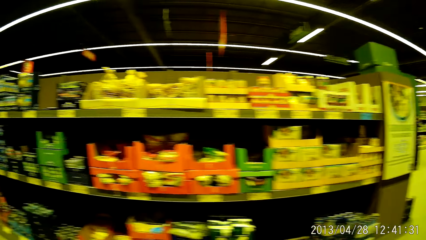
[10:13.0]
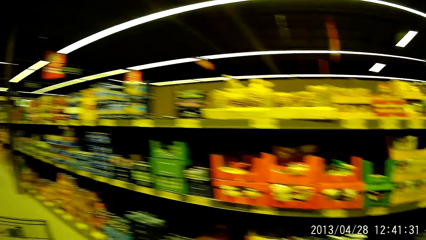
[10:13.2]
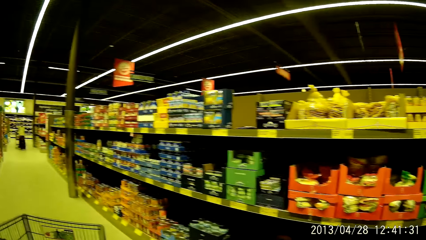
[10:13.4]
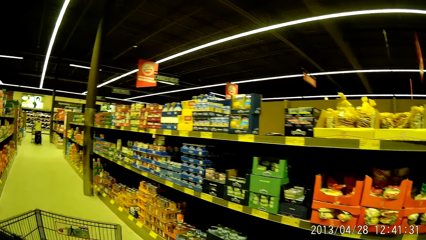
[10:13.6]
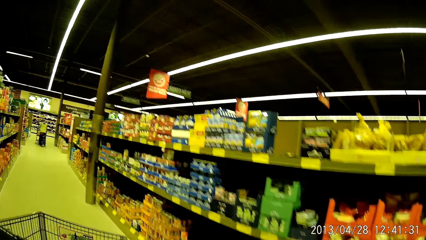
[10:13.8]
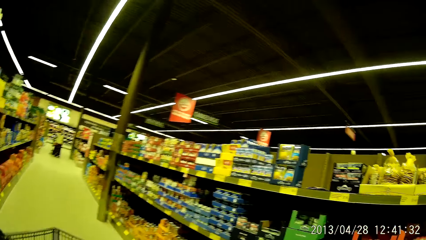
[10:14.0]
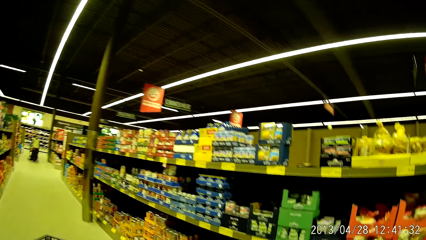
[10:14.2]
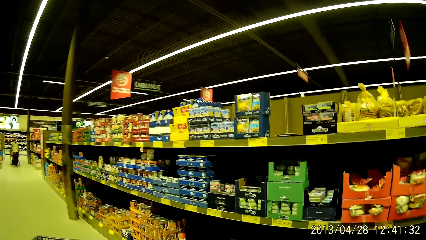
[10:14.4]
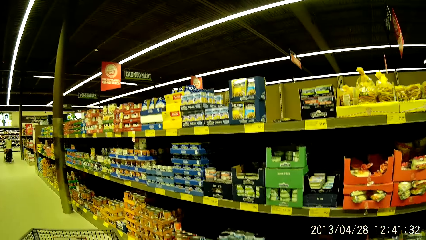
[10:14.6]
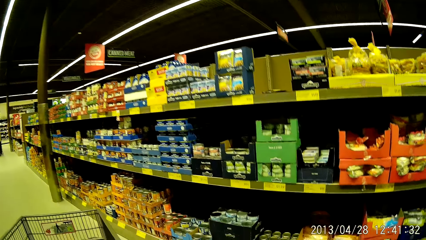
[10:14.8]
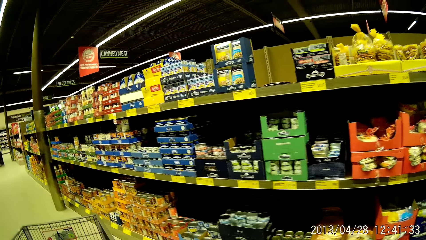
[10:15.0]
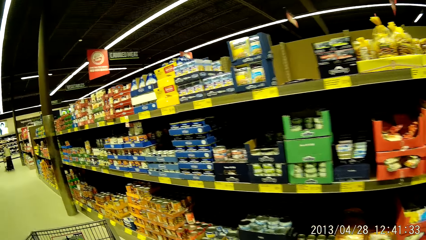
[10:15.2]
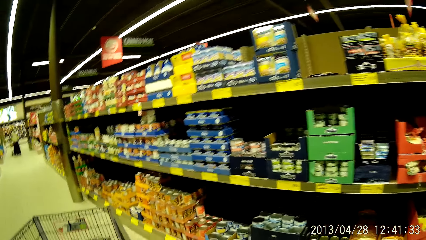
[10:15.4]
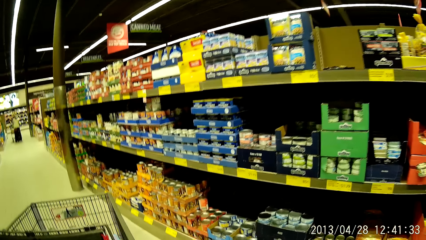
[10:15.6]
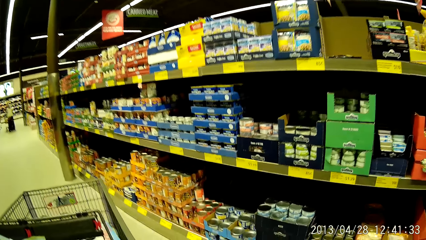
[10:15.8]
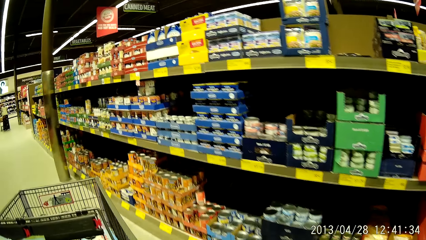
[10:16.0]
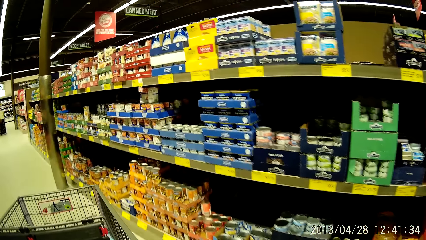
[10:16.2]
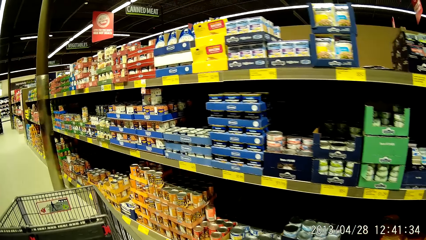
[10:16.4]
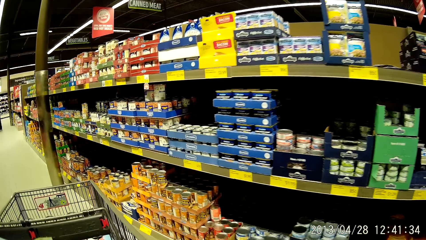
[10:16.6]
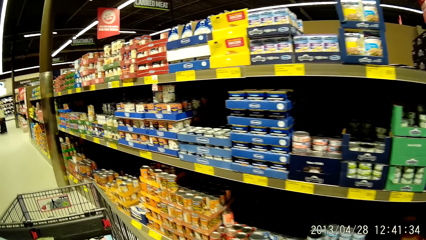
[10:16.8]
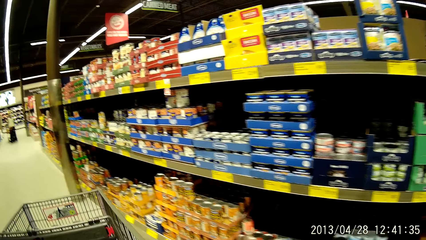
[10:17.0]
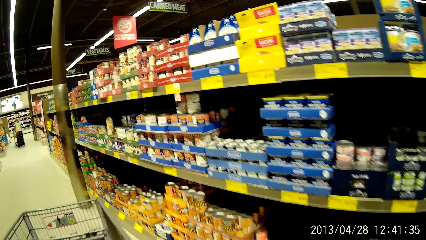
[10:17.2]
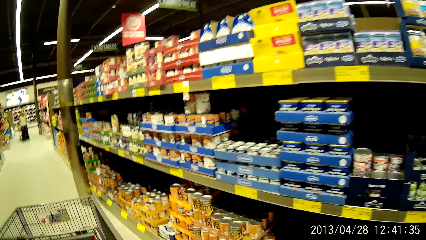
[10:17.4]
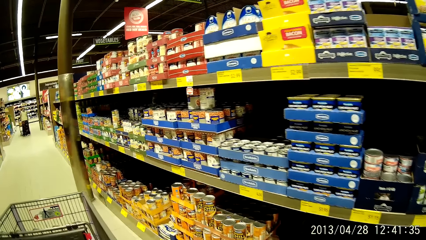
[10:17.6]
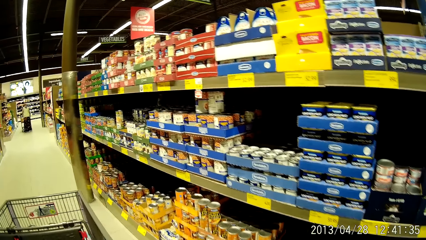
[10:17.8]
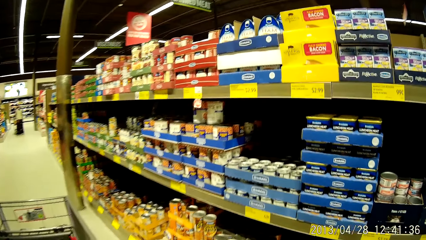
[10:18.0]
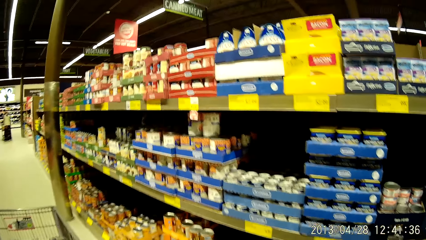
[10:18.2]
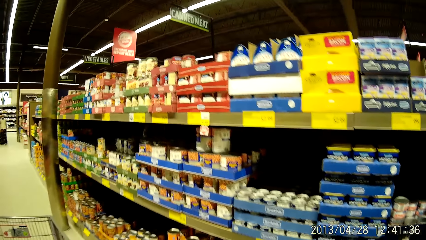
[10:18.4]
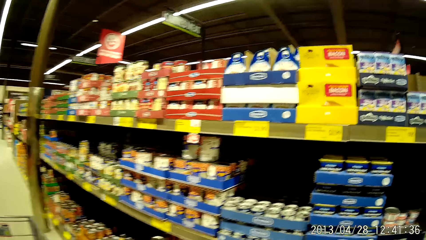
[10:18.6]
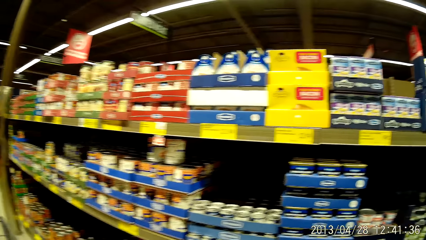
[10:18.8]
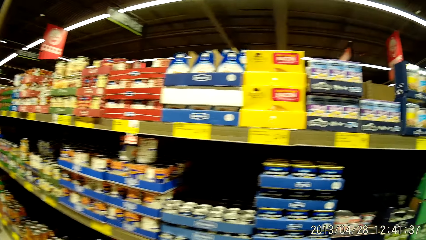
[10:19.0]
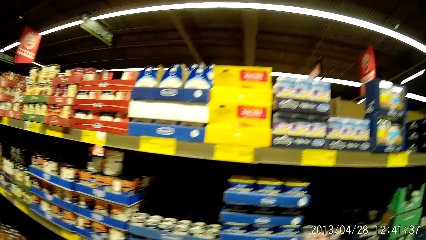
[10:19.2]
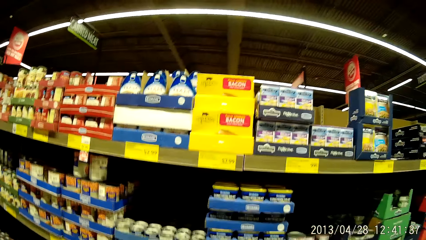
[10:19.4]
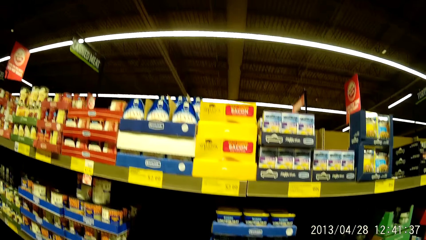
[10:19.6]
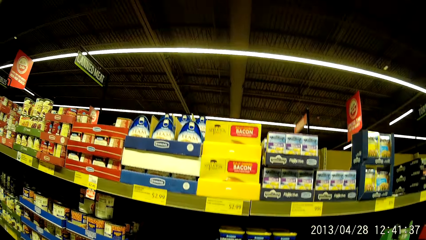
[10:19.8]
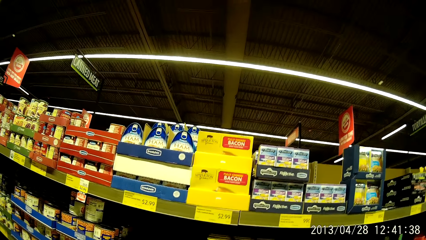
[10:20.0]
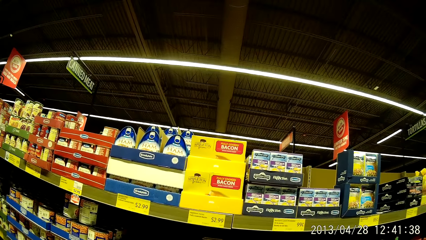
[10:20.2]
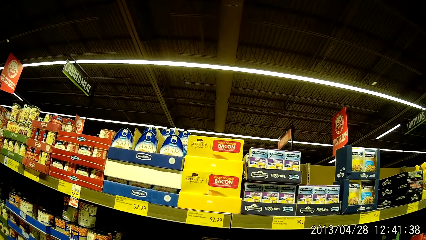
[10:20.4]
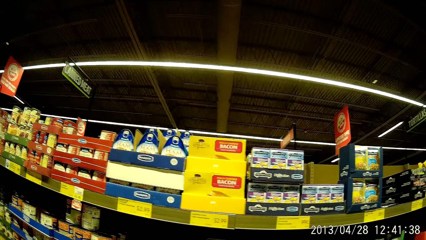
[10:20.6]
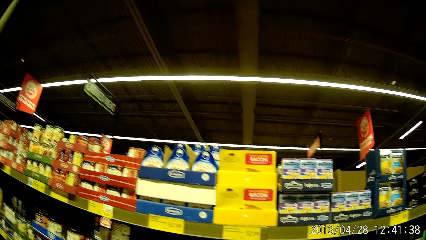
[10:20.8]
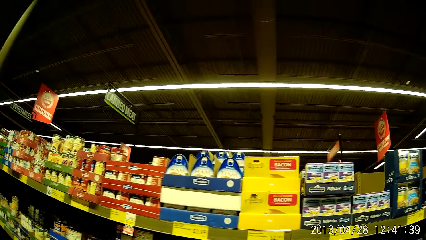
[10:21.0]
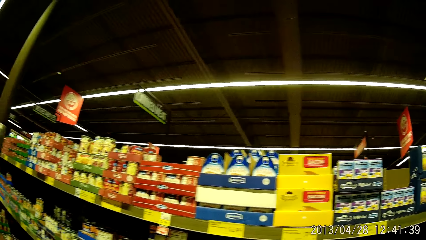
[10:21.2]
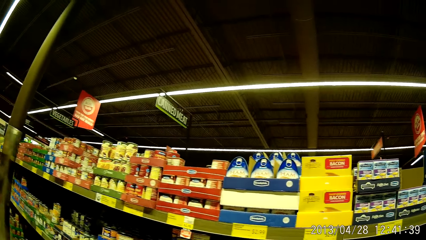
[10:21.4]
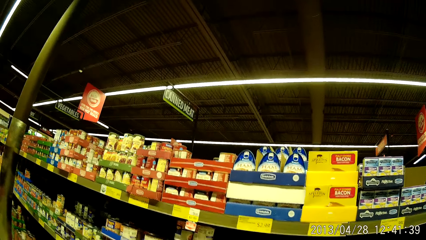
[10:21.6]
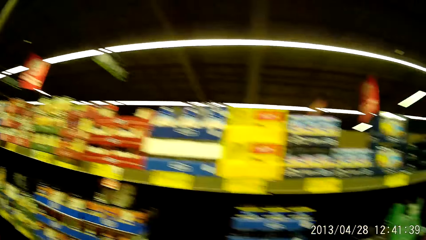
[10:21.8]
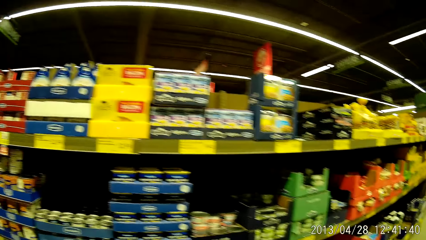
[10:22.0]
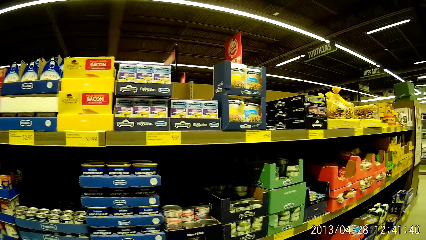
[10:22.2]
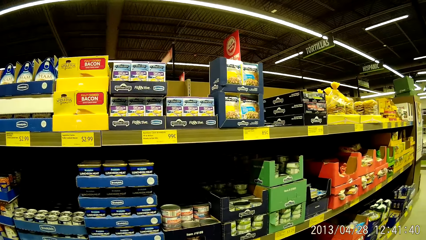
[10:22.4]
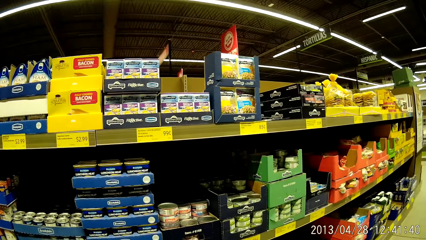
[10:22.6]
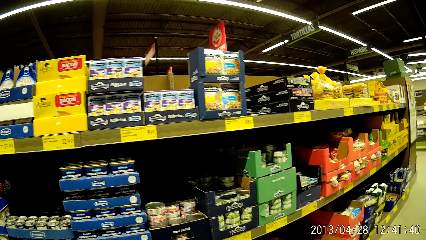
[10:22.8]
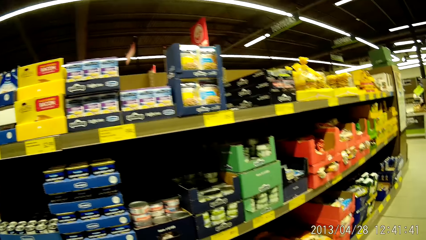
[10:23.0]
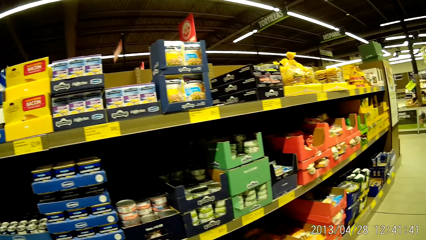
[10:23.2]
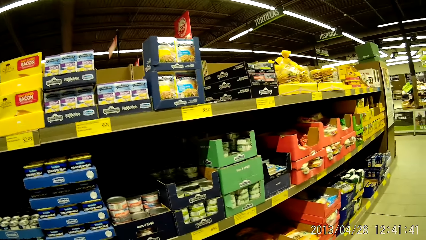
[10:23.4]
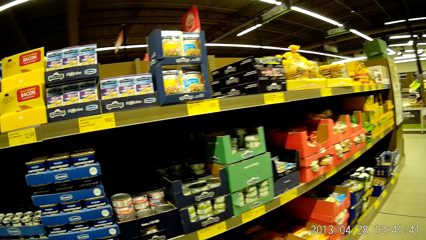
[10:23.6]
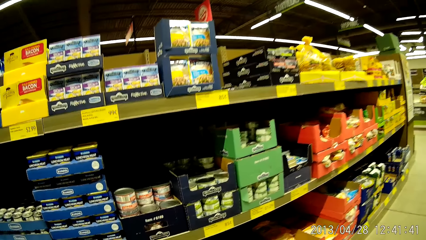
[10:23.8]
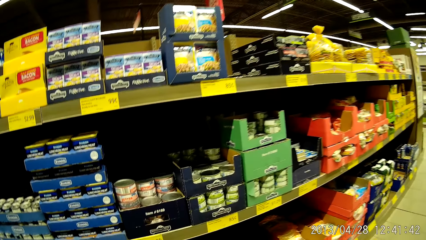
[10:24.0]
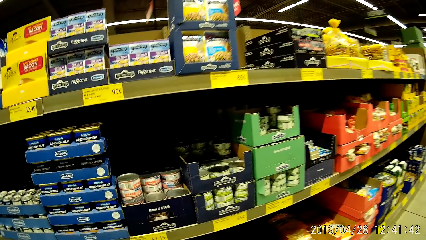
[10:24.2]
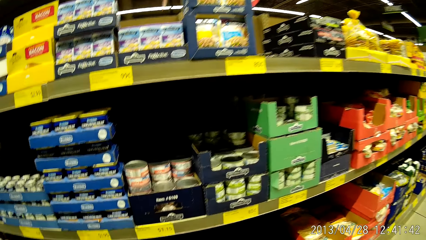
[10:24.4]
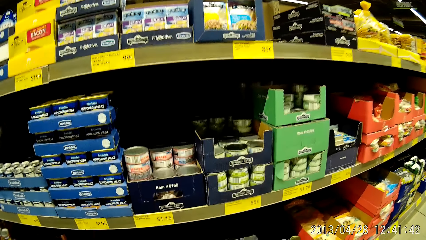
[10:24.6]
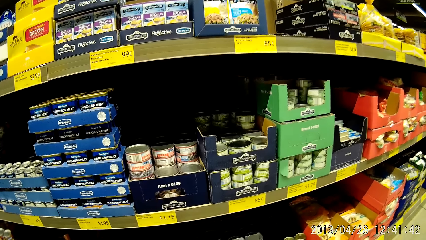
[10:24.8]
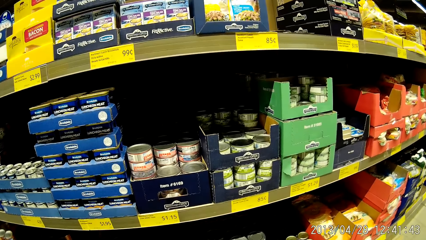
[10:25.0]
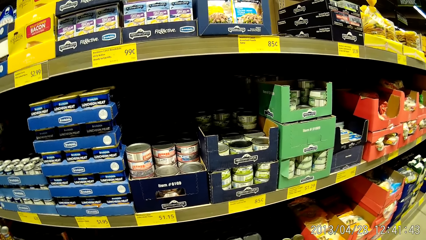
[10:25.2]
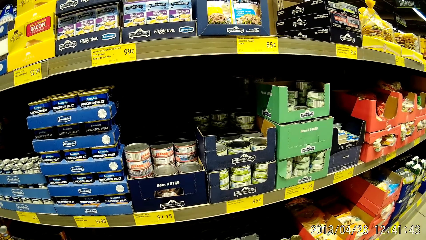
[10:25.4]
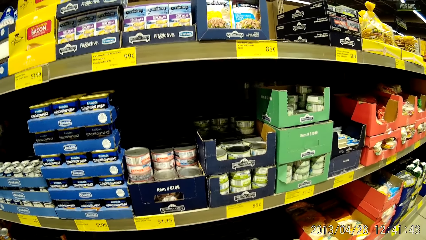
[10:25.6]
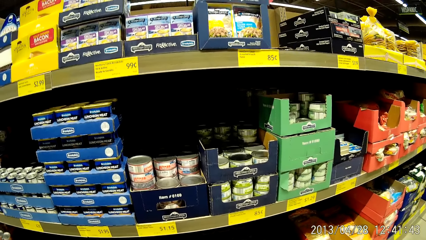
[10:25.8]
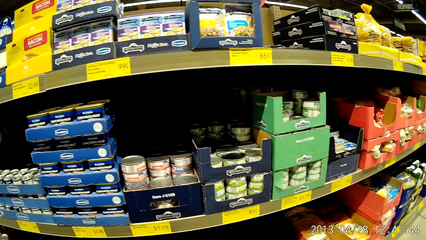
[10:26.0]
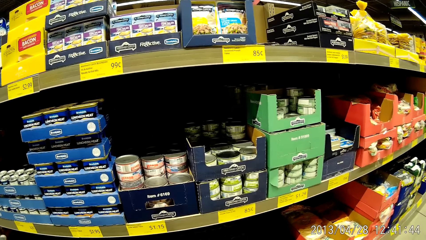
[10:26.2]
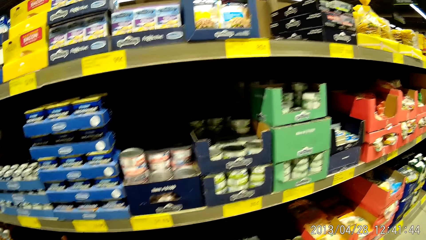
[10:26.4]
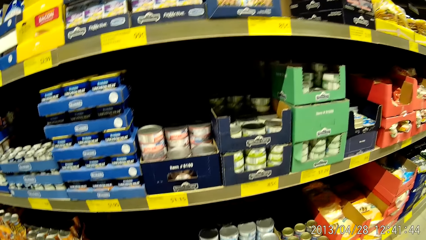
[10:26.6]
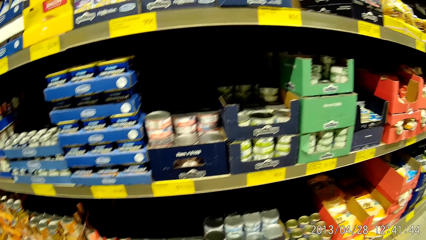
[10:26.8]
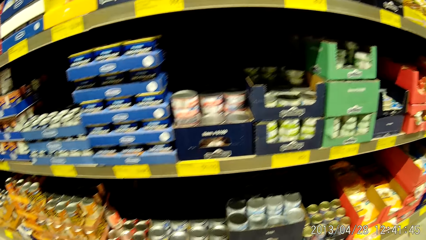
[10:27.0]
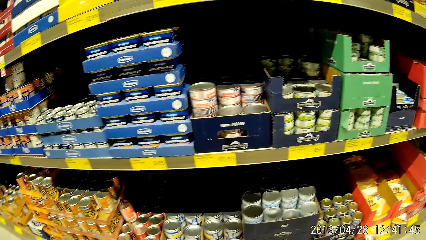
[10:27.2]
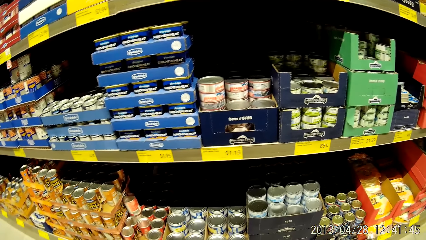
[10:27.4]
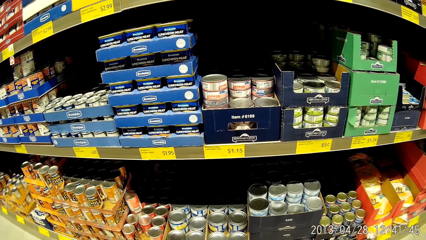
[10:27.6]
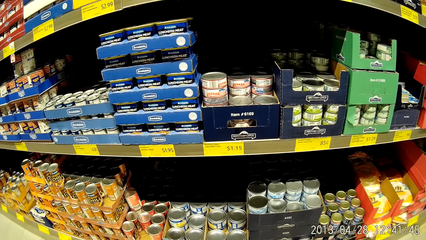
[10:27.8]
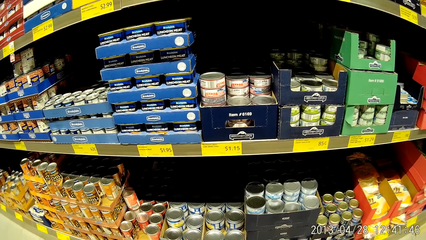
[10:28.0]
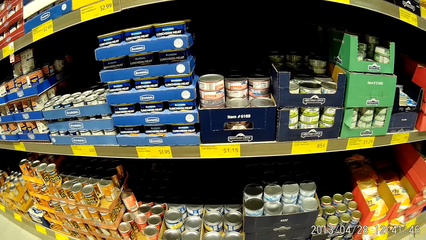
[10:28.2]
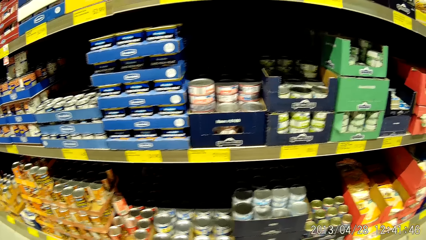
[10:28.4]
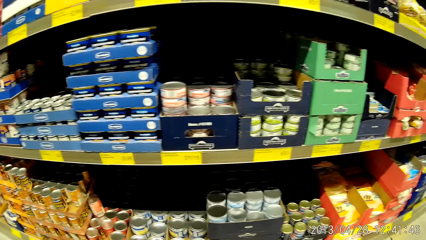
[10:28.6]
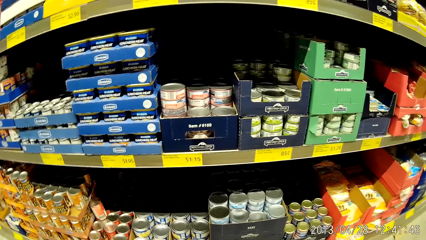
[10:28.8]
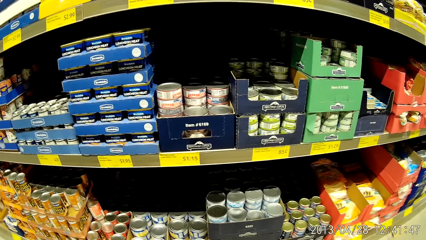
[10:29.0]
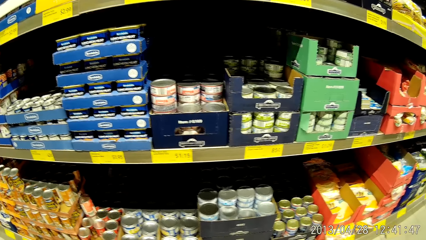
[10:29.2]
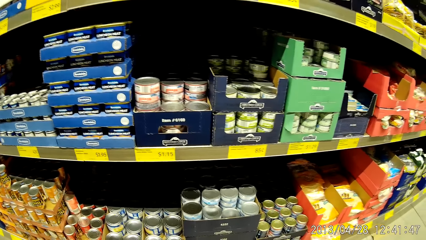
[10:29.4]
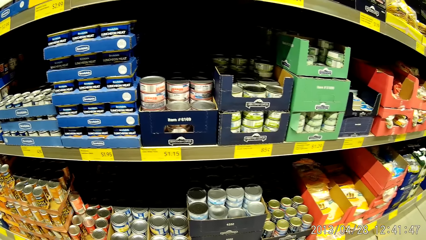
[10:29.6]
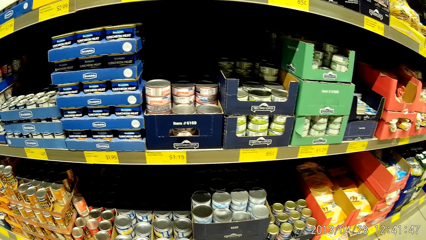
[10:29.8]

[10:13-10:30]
The camera wearer looks at the shelves. They move along the grocery stands with the shopping cart. They walk around looking at the shelves. They look at the shelves. They look around the shelves.
